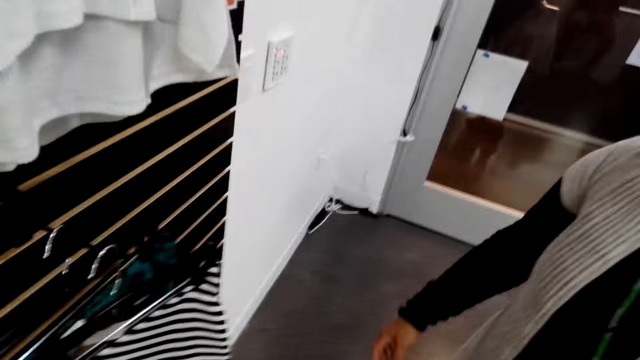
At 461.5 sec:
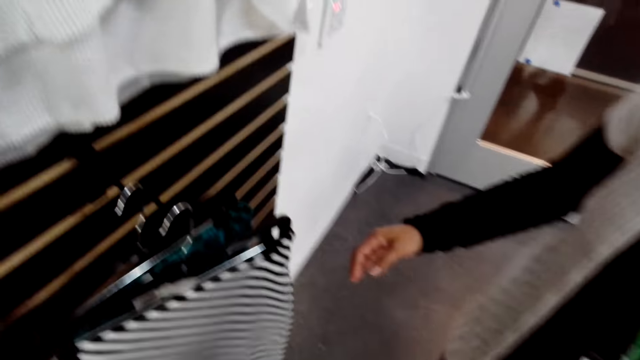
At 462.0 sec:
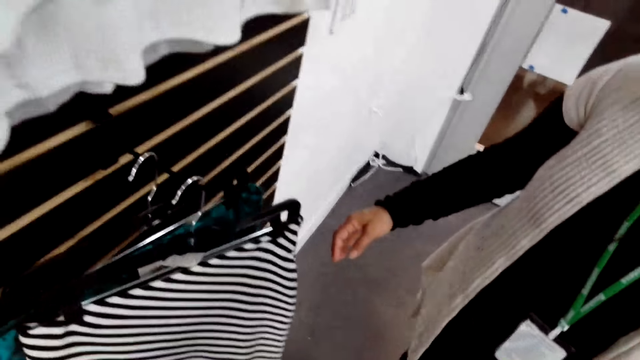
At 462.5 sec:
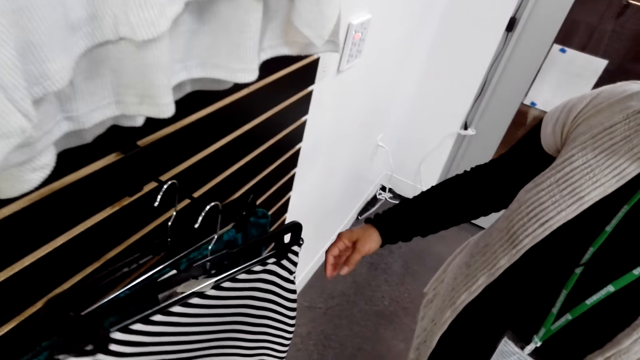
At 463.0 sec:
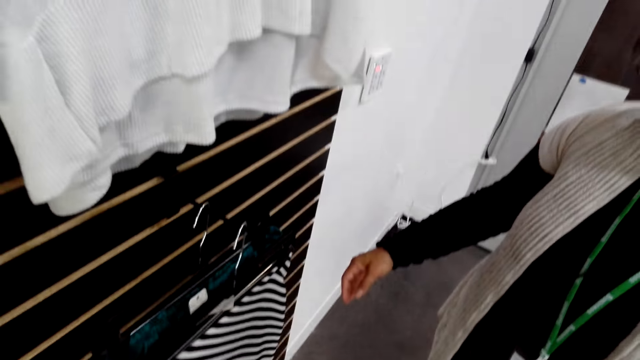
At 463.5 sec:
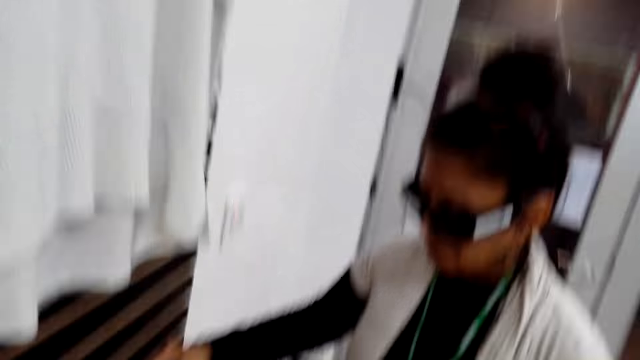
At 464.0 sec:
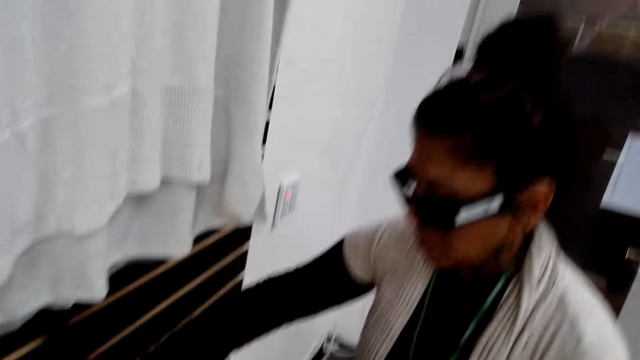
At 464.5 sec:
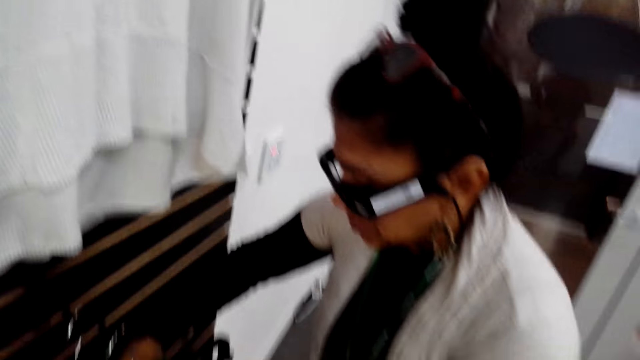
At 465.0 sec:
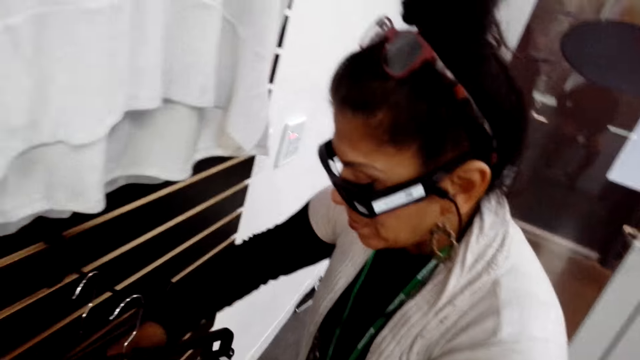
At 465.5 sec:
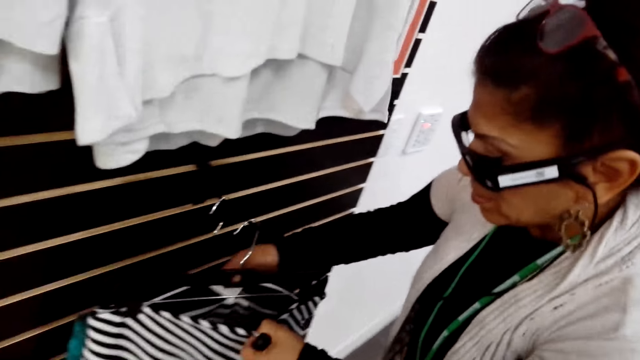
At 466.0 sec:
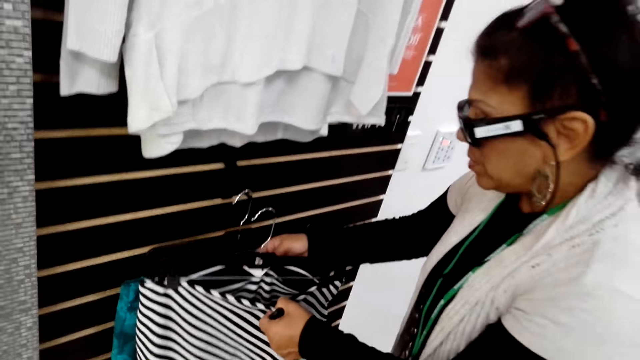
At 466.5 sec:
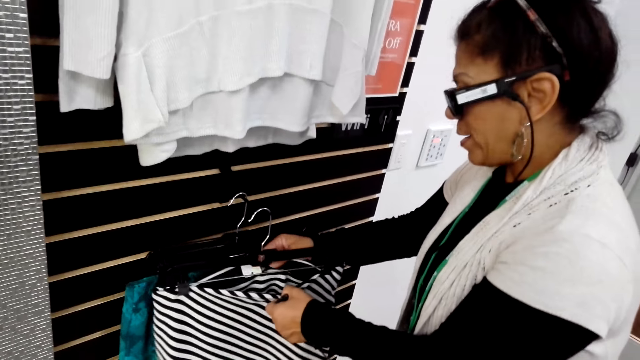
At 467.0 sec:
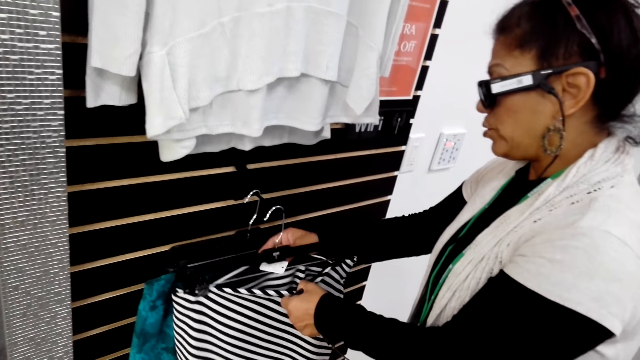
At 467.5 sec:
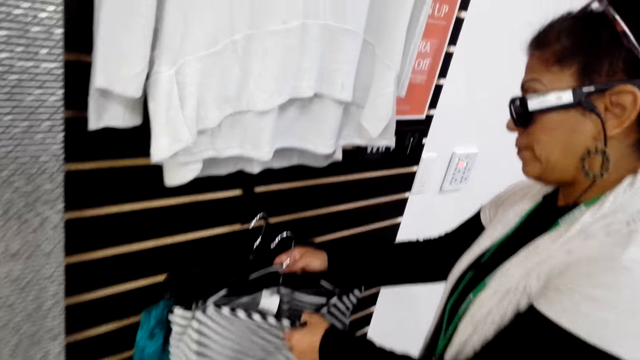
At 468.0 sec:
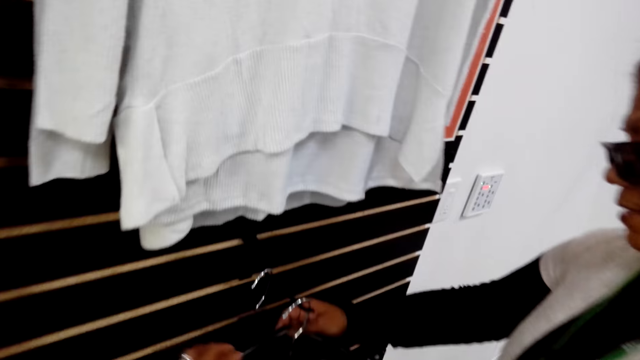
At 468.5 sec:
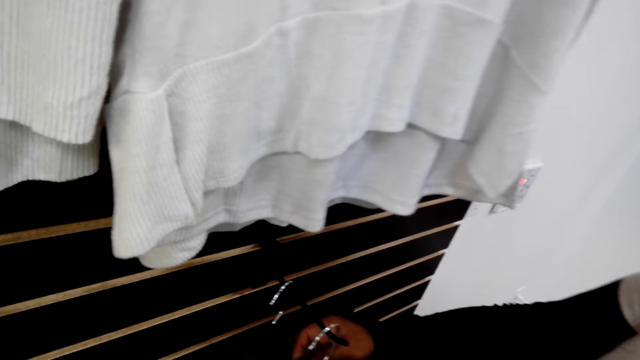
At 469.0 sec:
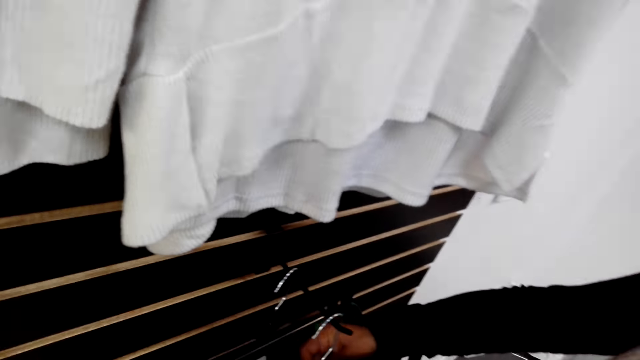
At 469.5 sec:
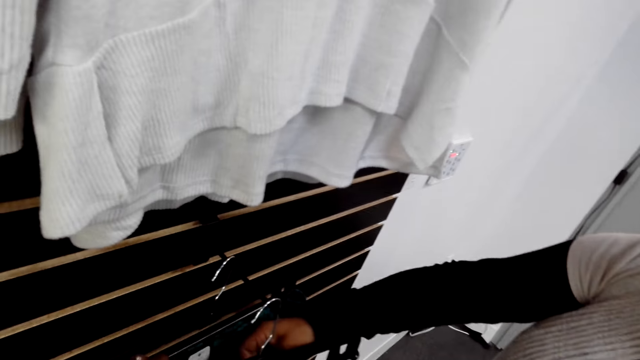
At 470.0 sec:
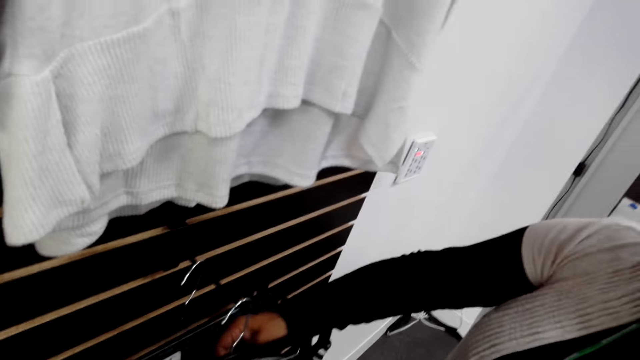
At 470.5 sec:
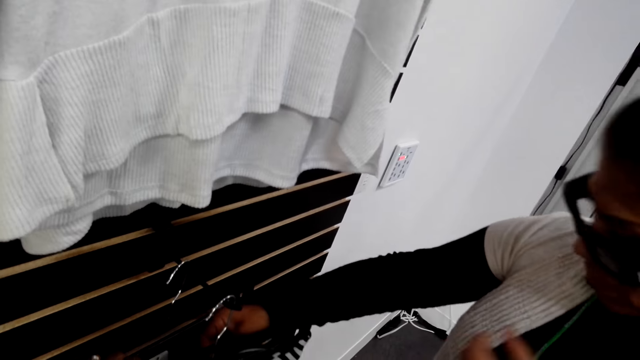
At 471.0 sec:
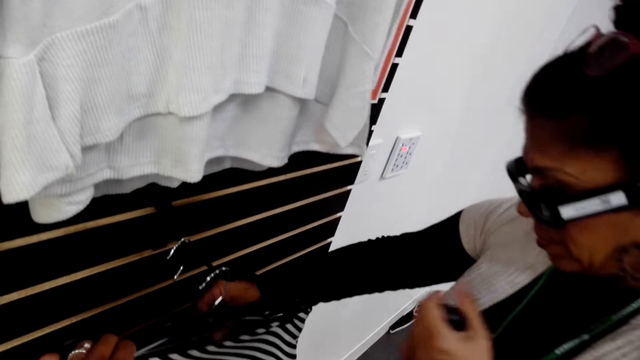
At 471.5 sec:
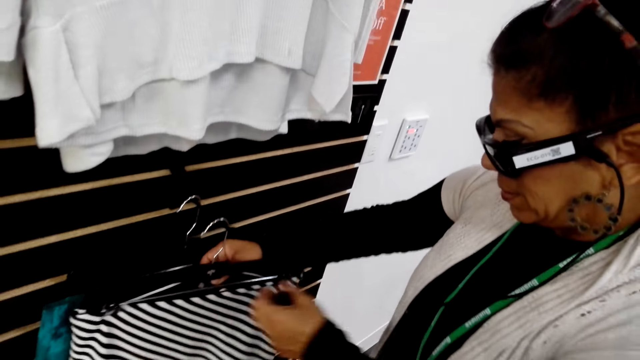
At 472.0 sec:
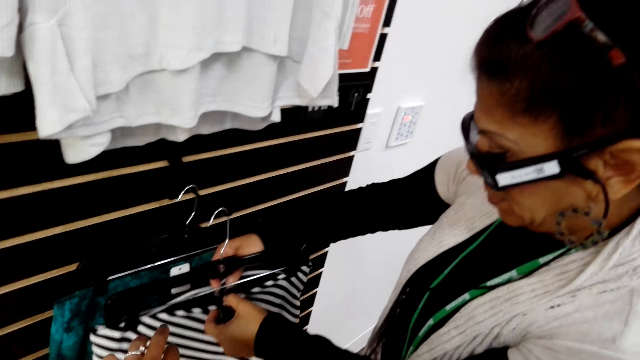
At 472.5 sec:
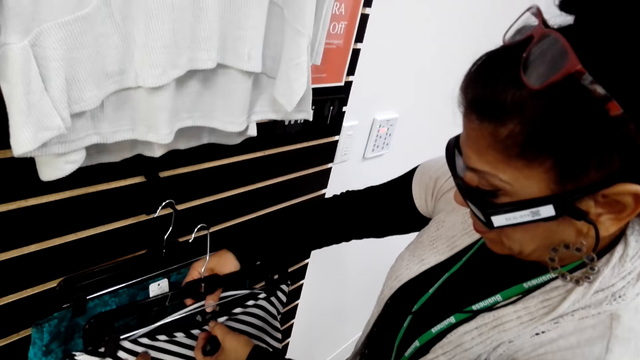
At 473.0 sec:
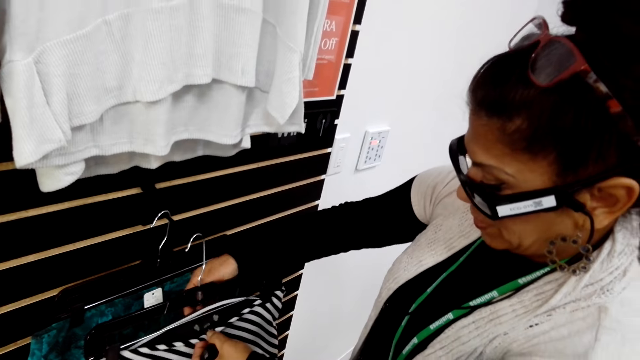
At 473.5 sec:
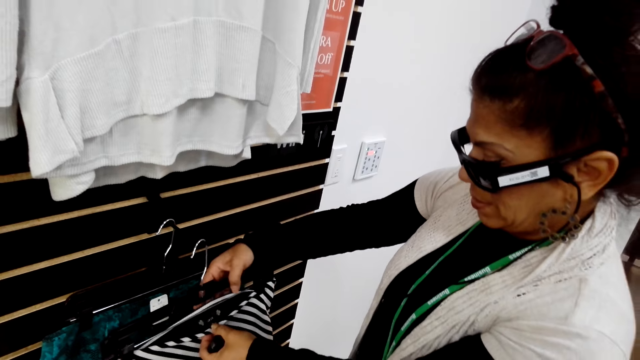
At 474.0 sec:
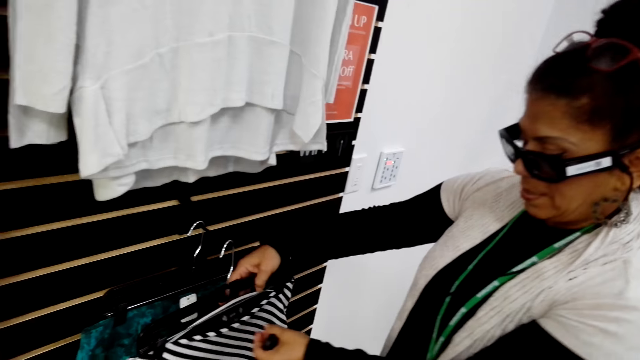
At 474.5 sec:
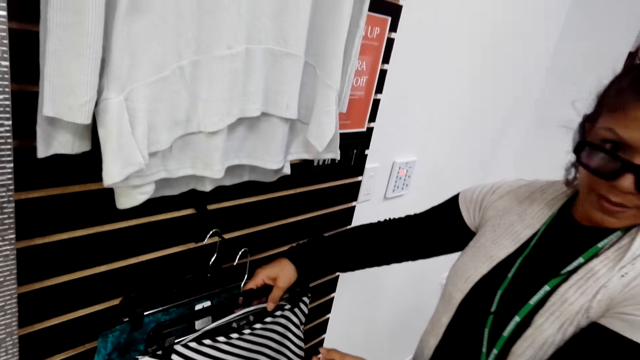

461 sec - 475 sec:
The camera wearer holds a cloth on a hanger. They turn to the side. A woman examines the skirt. A man holds a cloth on a hanger. The camera wearer turns to the side. The man holds a cloth on a hanger.

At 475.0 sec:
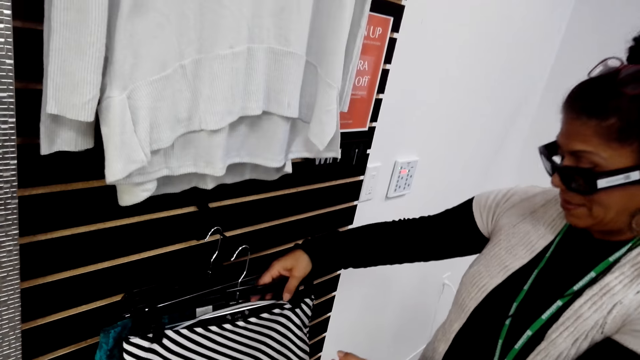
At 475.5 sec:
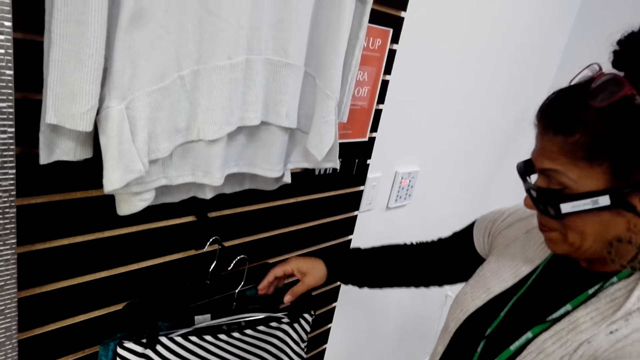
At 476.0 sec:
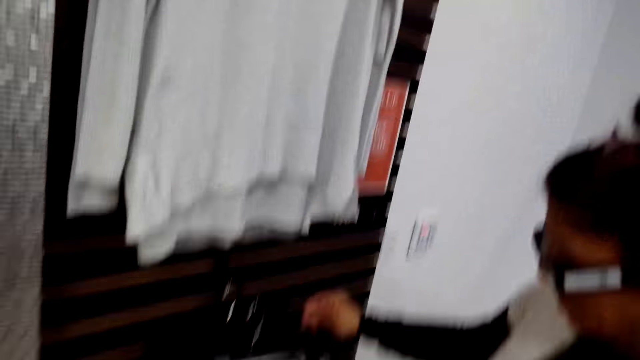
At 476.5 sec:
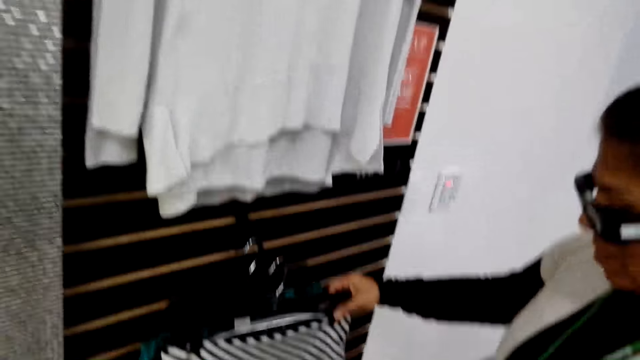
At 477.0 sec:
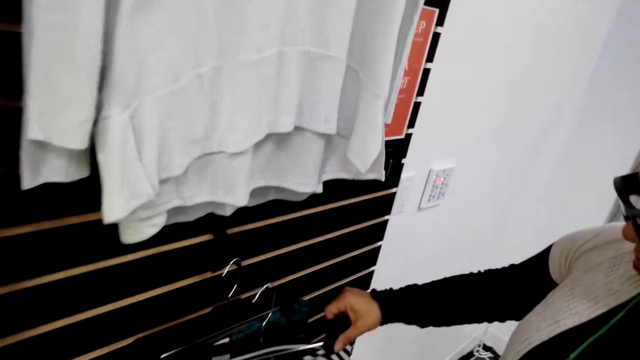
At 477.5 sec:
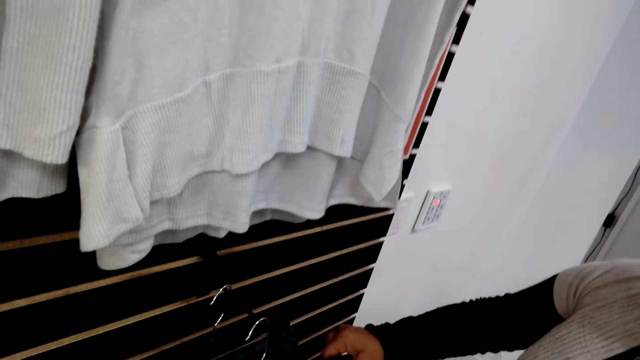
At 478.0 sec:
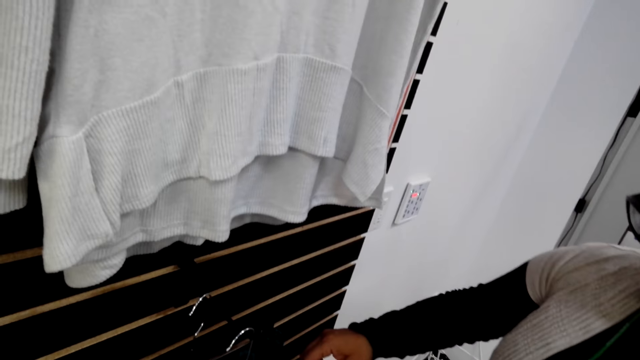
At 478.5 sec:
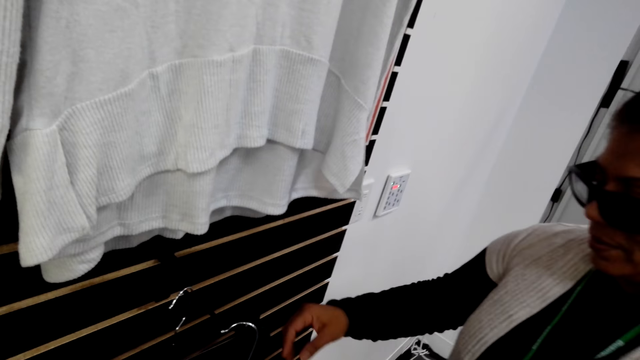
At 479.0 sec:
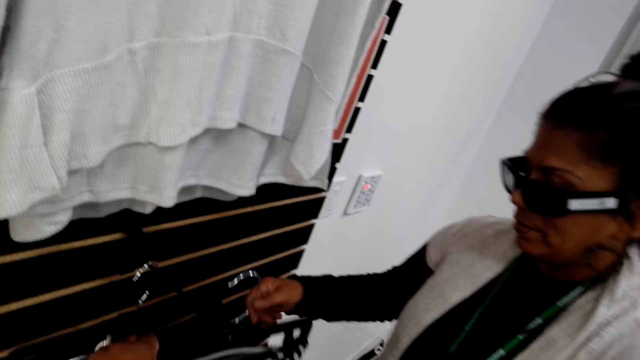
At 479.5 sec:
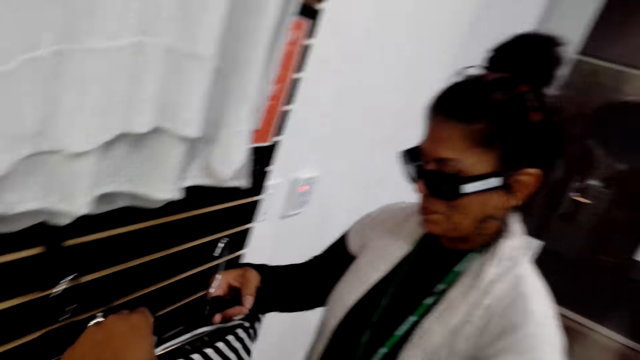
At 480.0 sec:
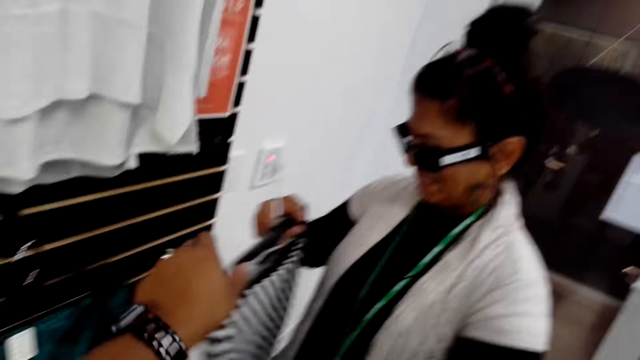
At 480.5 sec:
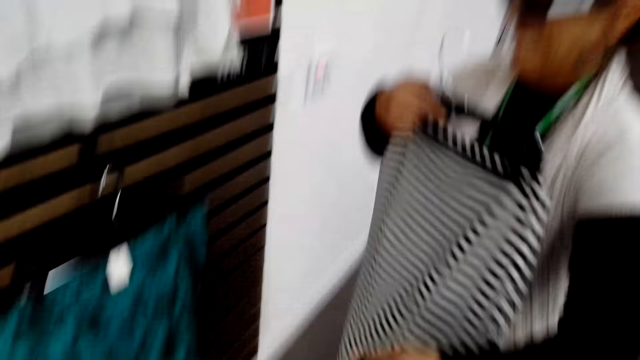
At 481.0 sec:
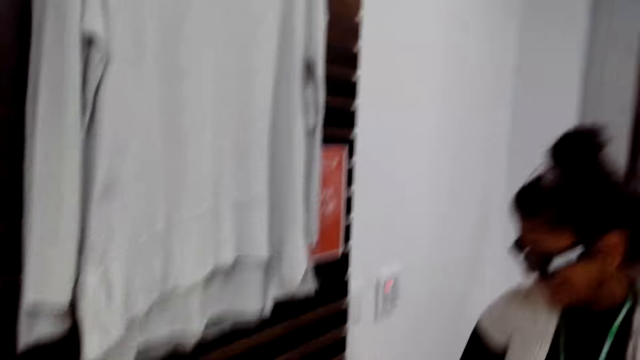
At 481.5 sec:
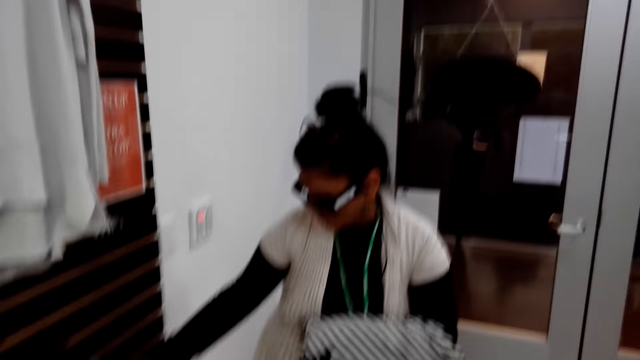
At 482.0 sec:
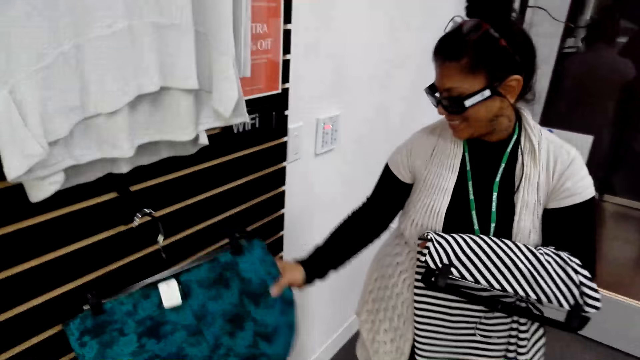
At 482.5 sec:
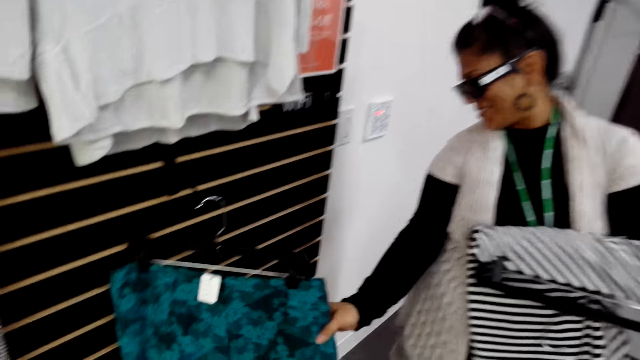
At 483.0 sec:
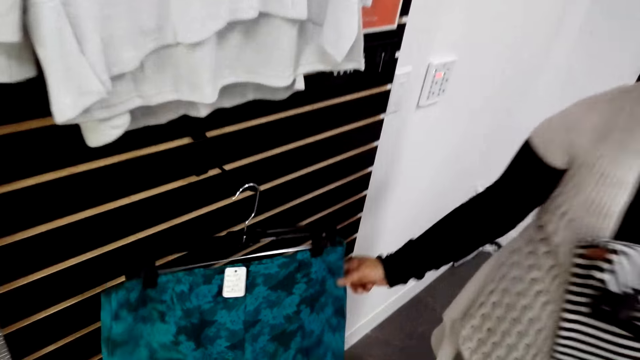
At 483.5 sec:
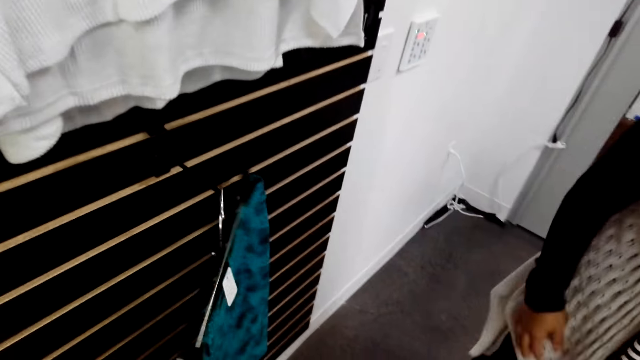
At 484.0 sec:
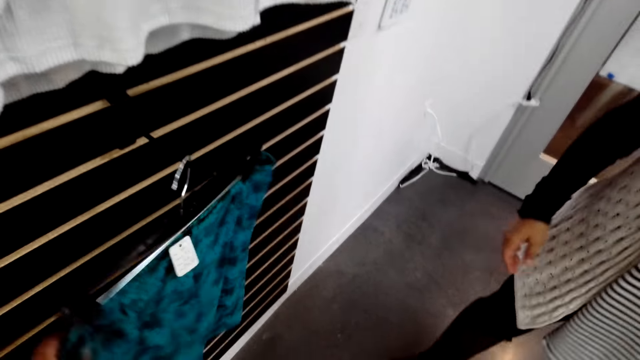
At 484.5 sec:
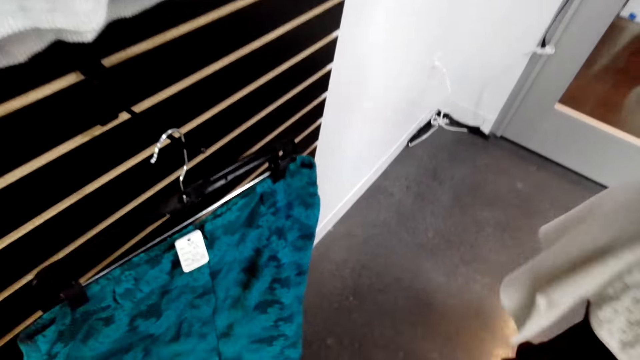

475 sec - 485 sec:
The camera wearer turns to the side. A woman picks a skirt from the display. A man holds a cloth on a hanger. The camera wearer turns to the side. The woman examines another skirt. The man holds a cloth on a hanger.
